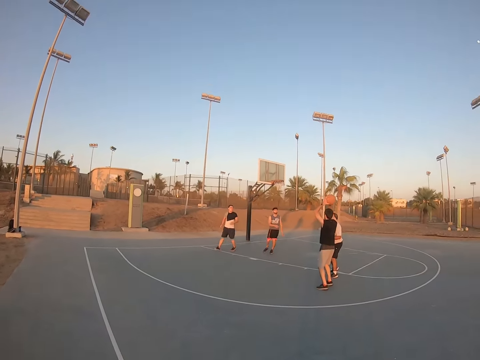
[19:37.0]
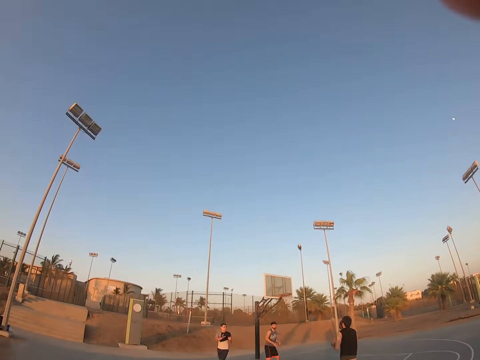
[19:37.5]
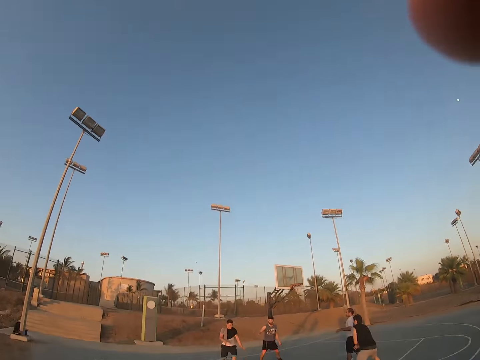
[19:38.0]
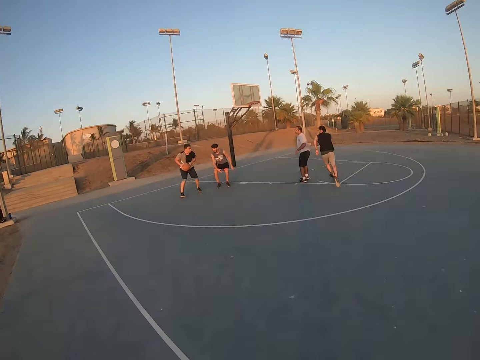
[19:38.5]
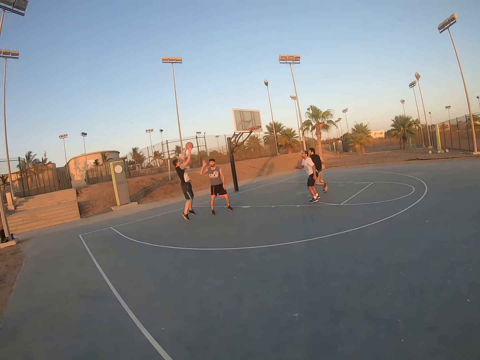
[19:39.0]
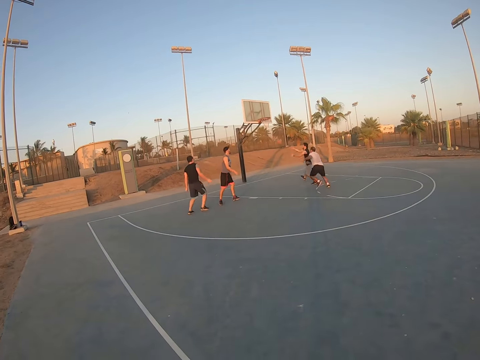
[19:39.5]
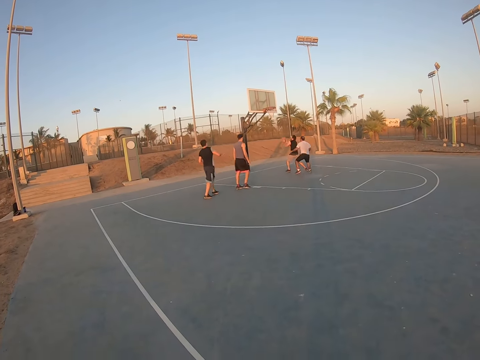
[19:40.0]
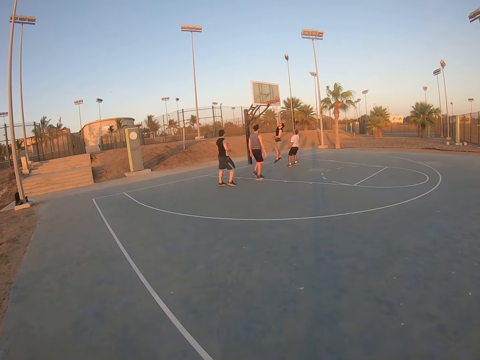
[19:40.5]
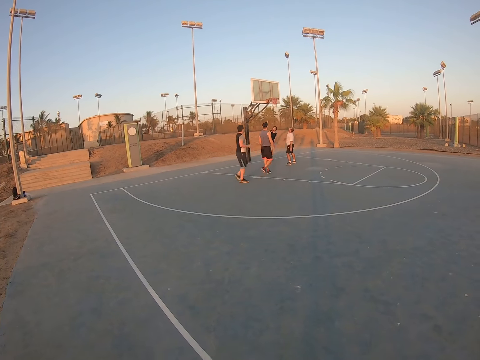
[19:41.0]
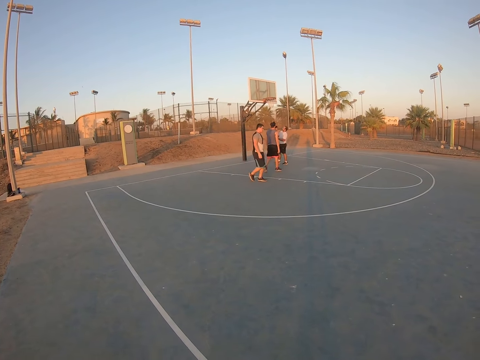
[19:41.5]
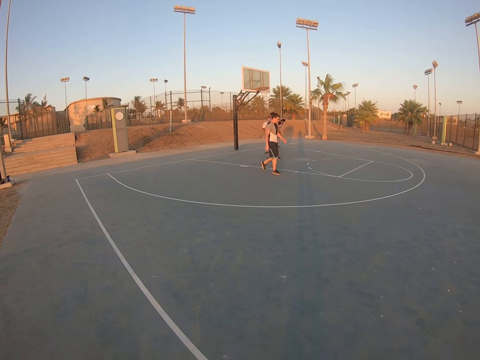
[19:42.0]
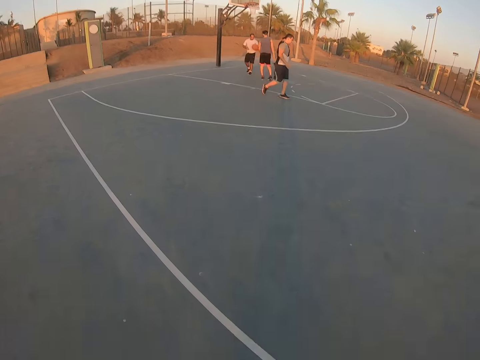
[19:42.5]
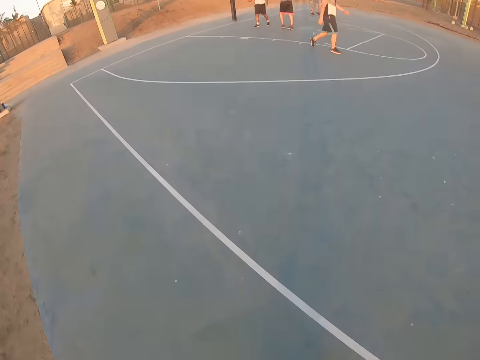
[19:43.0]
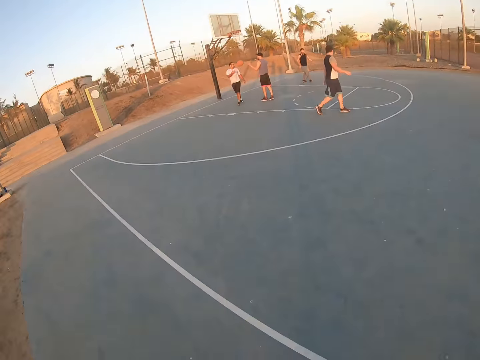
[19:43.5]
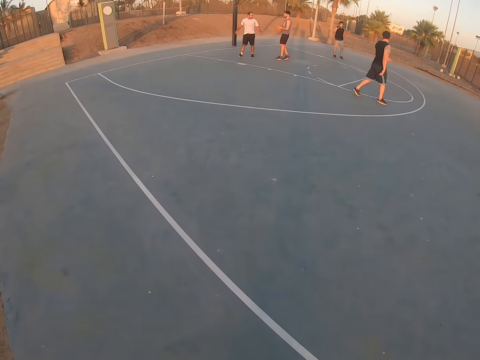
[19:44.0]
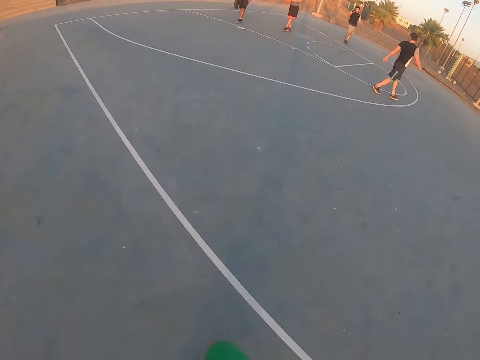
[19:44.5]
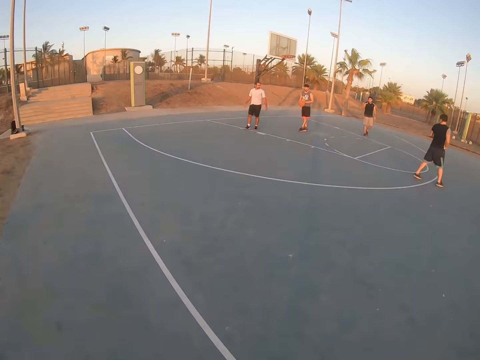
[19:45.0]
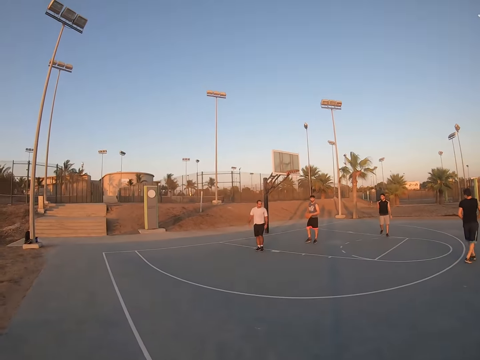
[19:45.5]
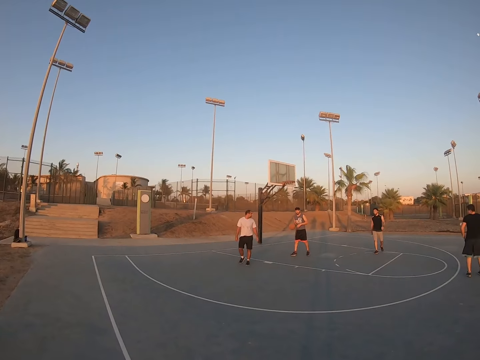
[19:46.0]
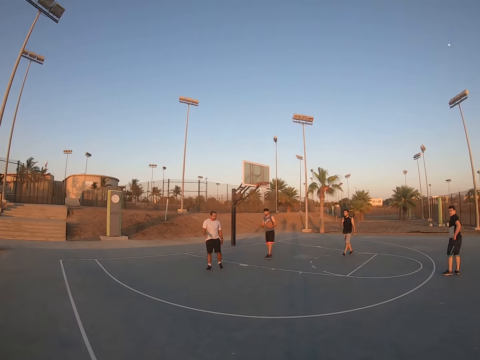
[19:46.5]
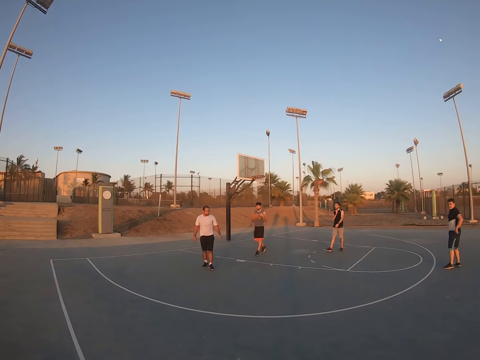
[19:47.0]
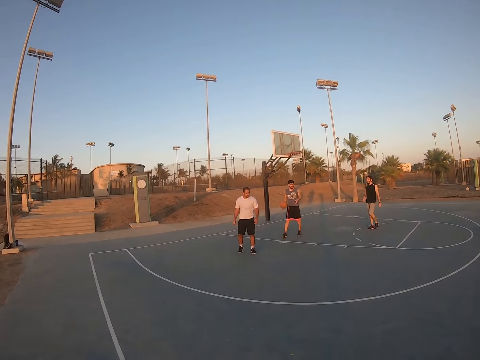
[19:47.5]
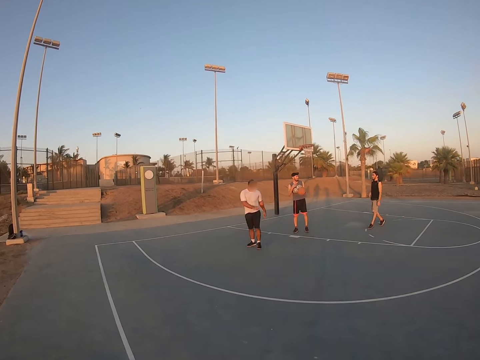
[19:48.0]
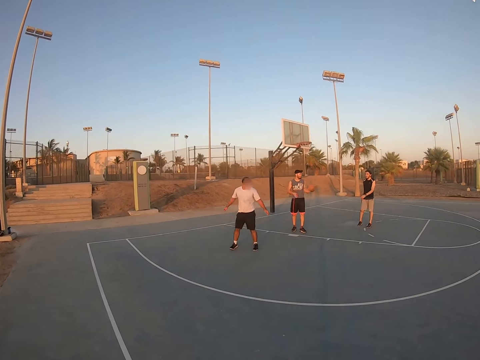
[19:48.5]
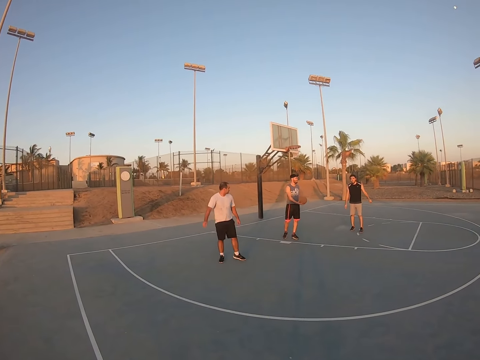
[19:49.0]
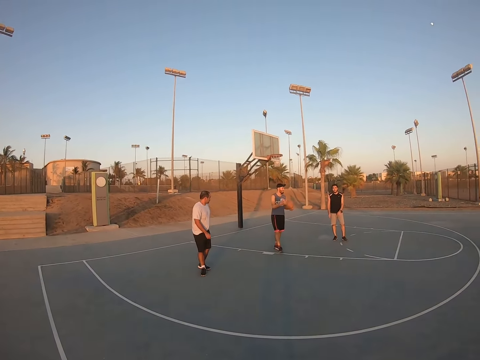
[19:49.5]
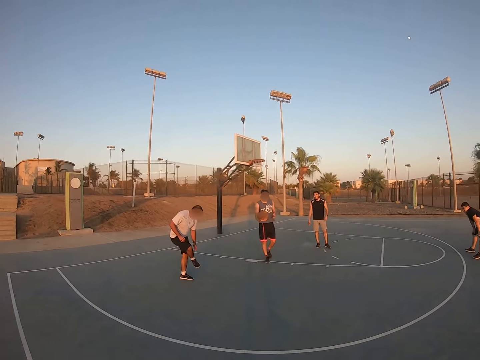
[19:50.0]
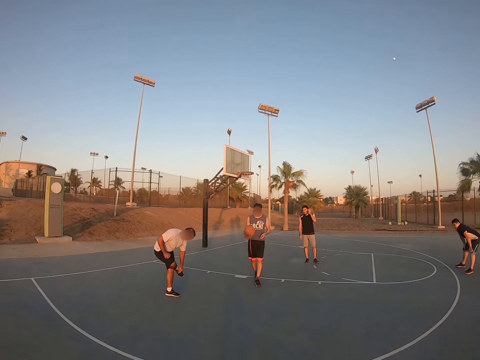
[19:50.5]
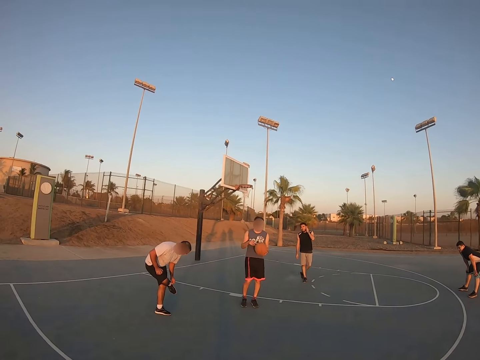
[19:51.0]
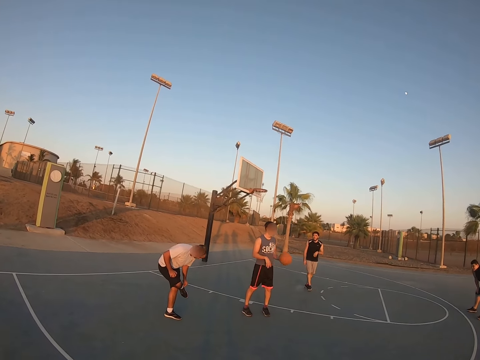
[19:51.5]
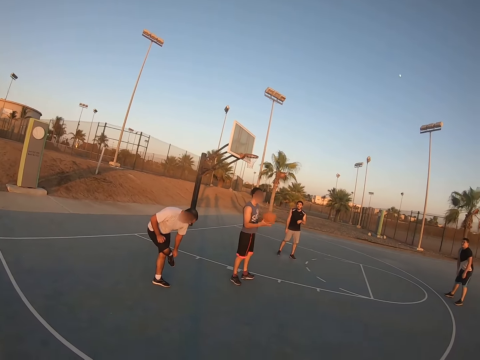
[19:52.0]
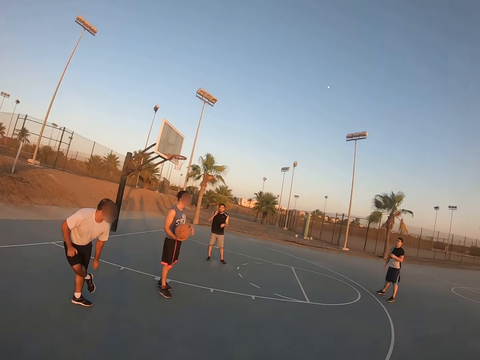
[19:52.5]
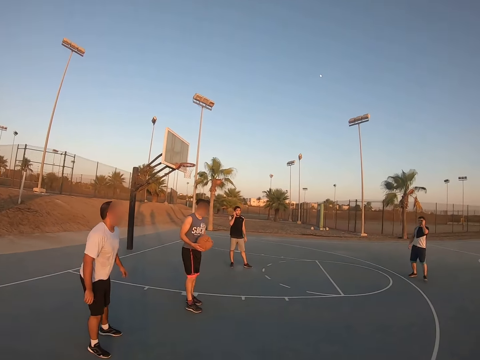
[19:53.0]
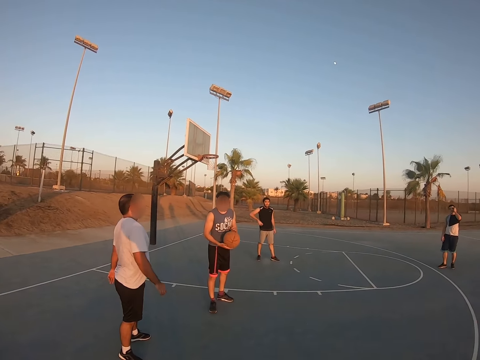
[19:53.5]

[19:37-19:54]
The camera wearer holds the camera. A man plays basketball with other men. The camera wearer stares at the court. The man interacts with another man. A third man follows the first man. The first man interacts with the third man. The first man walks towards the camera wearer. The first man plays with the ball.

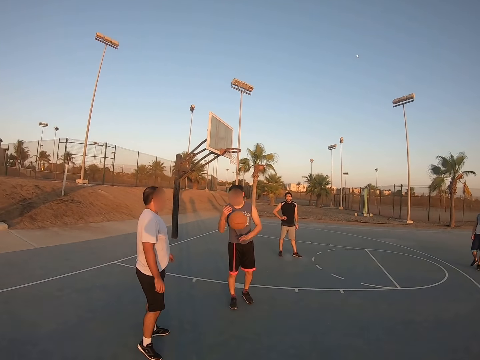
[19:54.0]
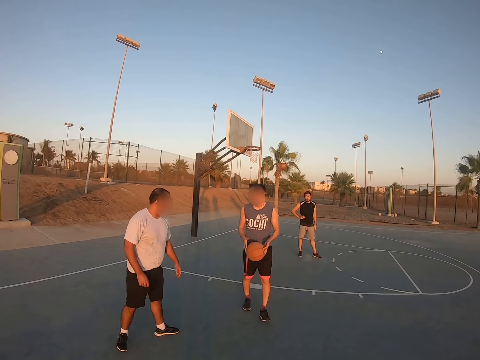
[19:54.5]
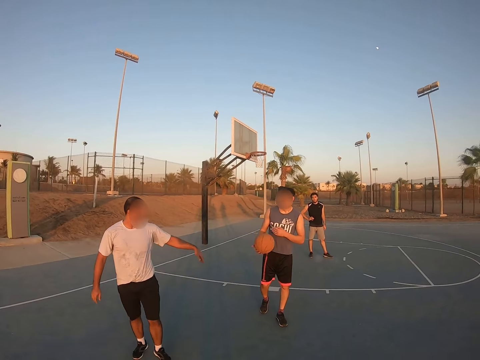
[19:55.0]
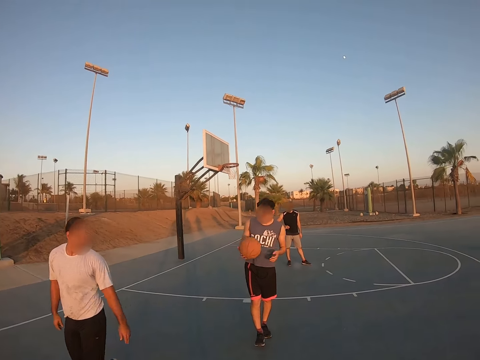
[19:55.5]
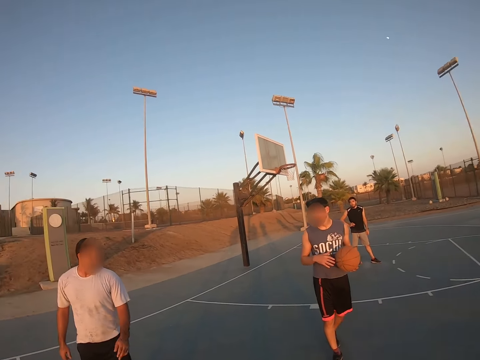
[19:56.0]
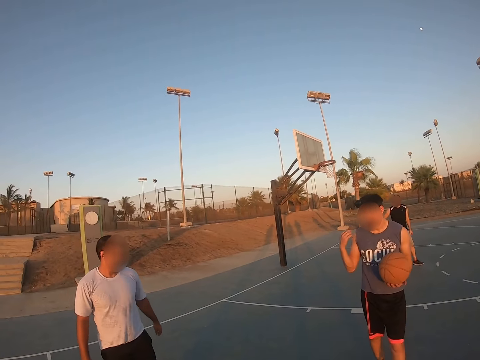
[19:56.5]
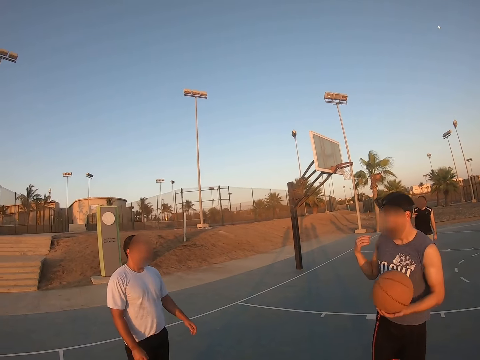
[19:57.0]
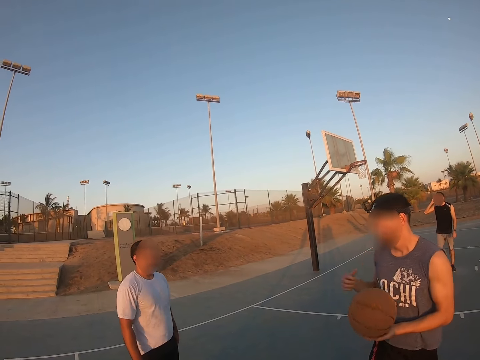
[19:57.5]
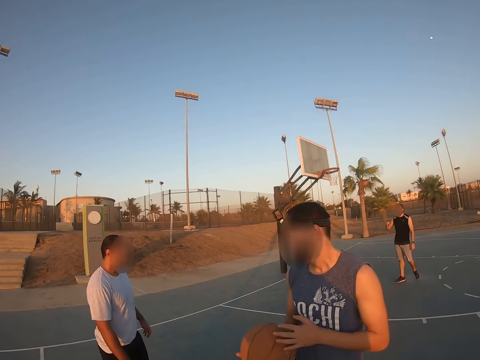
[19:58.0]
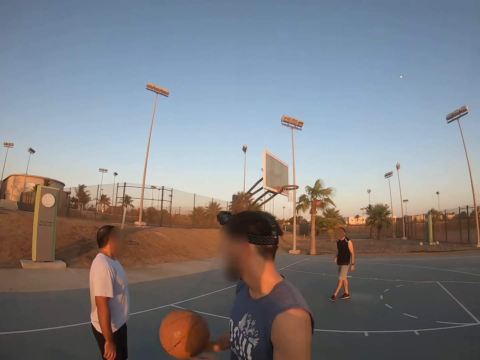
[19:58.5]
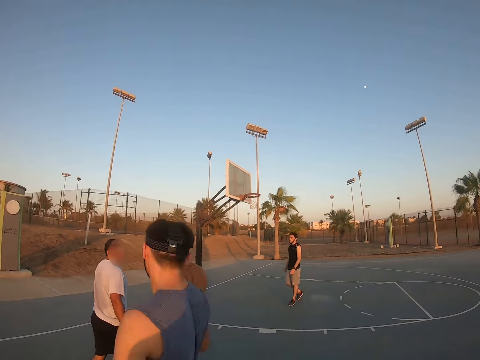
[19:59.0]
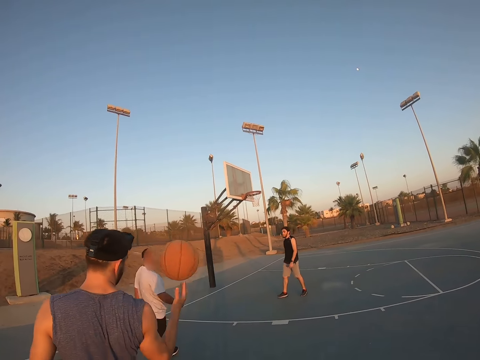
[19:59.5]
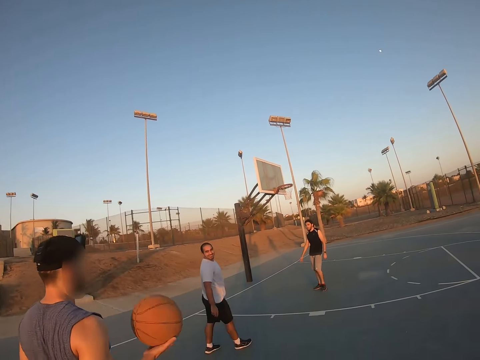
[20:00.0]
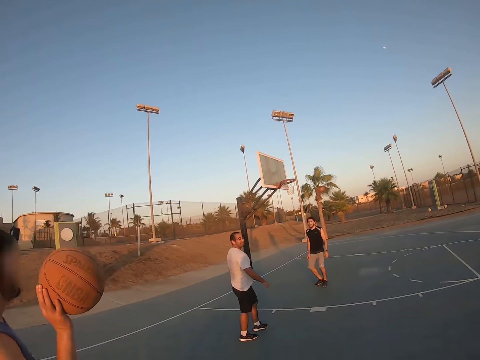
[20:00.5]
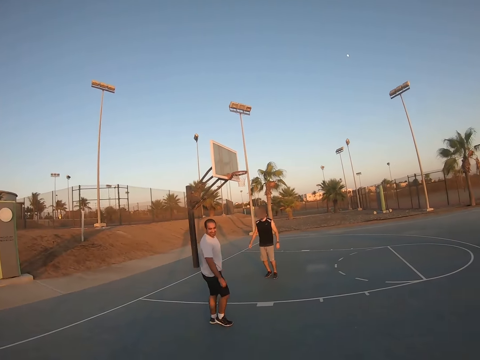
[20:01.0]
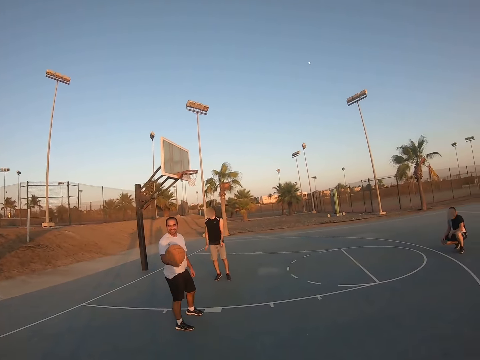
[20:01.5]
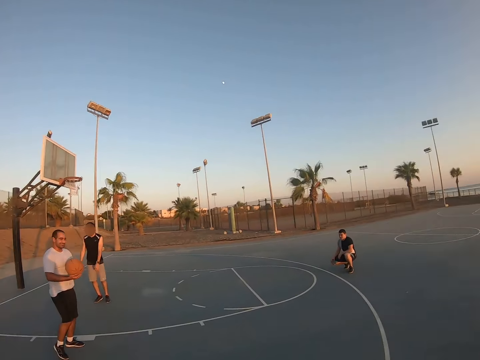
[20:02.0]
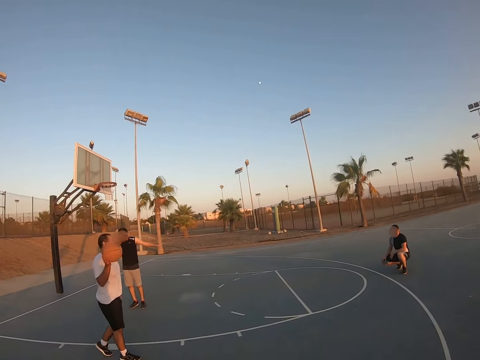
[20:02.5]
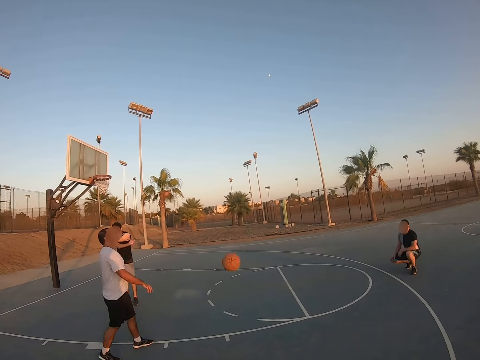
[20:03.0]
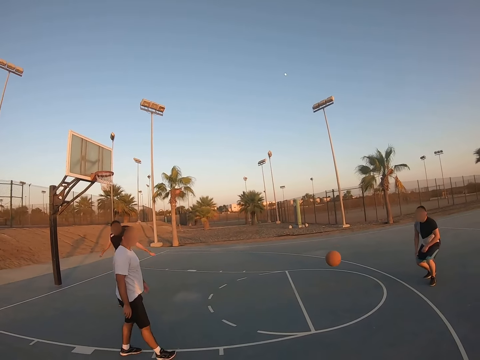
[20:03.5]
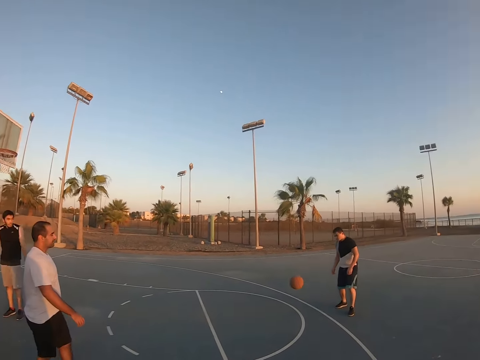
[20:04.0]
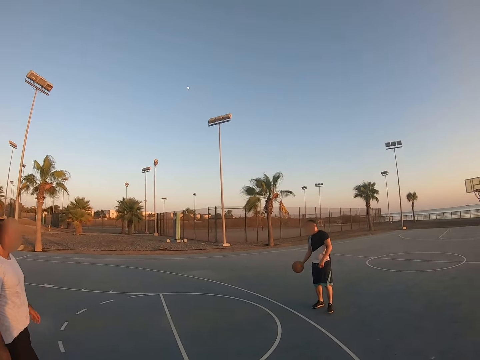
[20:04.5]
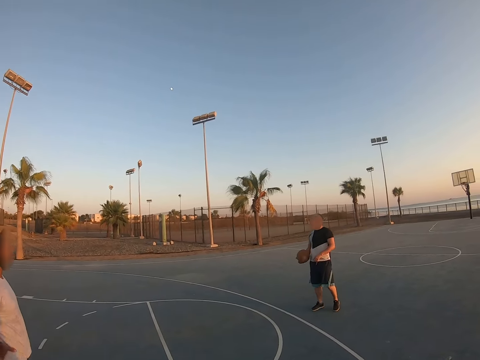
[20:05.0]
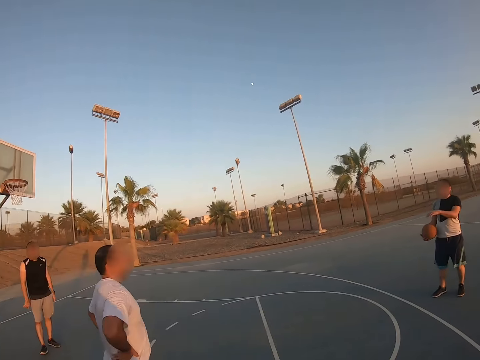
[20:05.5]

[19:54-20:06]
A man walks away from the court. Another man interacts with the first man. The first man walks to the court. The other man throws the ball to the first man. The camera wearer walks to the court.
